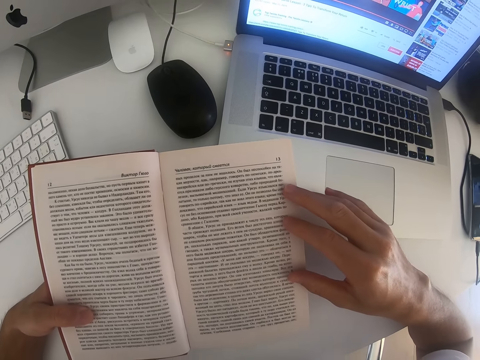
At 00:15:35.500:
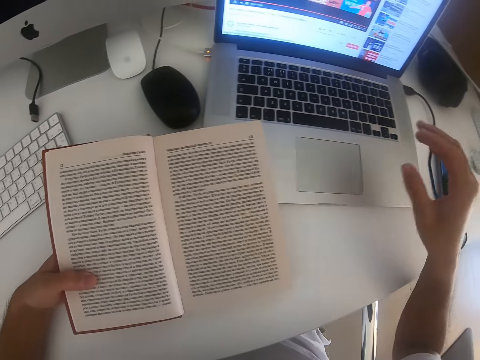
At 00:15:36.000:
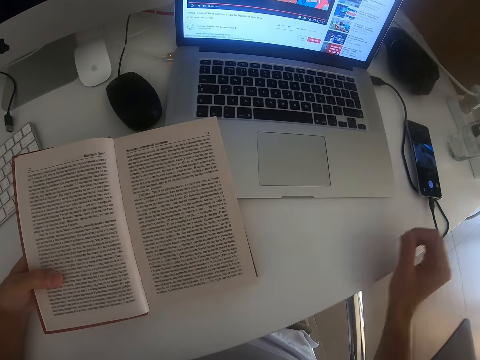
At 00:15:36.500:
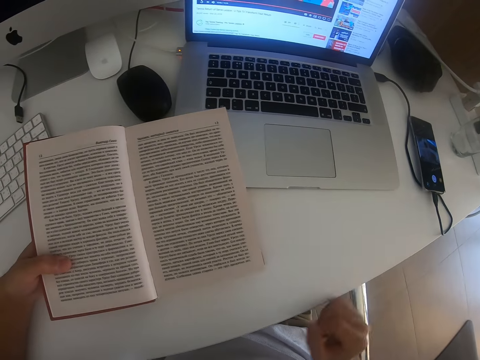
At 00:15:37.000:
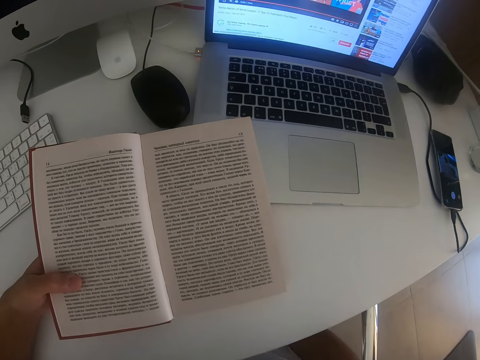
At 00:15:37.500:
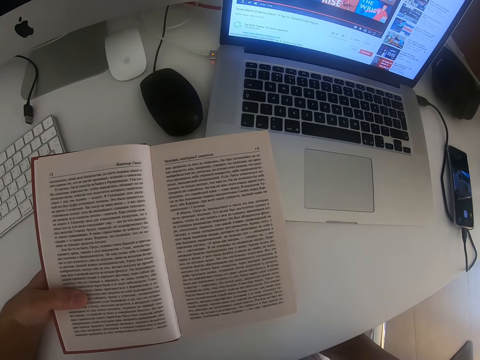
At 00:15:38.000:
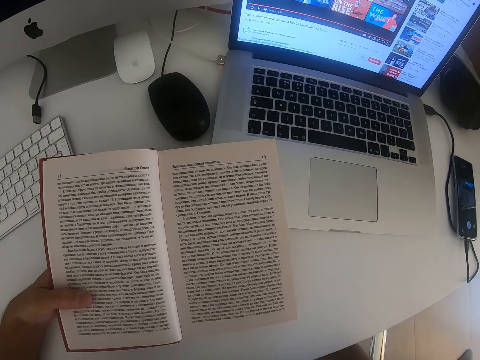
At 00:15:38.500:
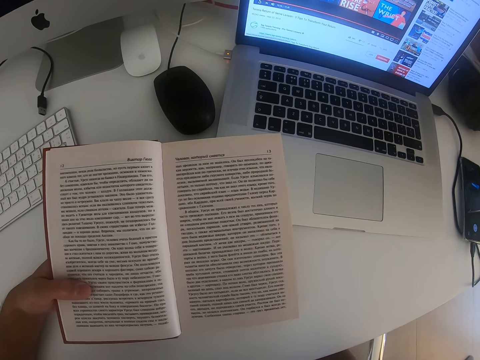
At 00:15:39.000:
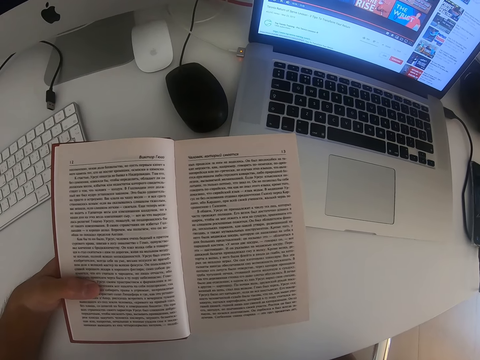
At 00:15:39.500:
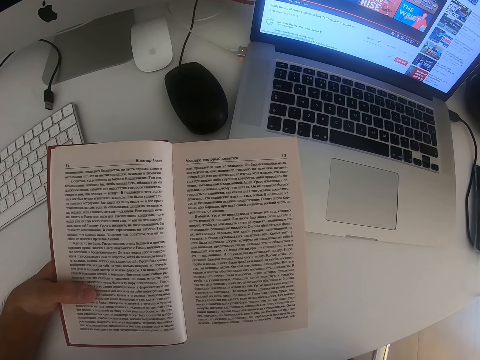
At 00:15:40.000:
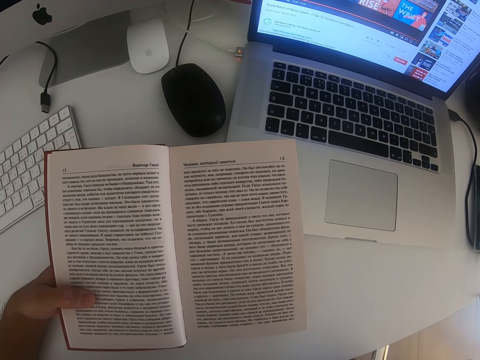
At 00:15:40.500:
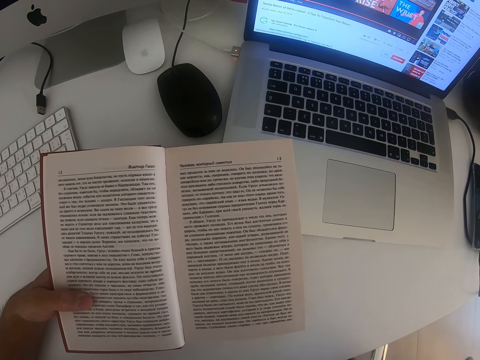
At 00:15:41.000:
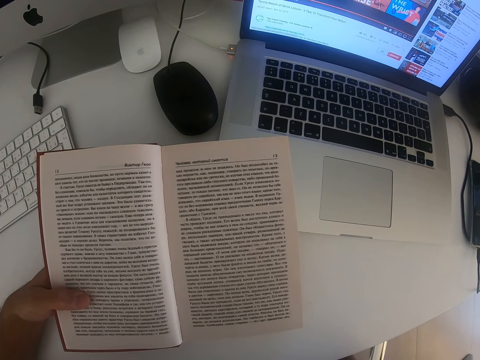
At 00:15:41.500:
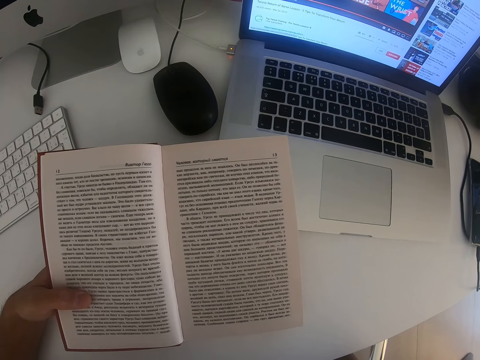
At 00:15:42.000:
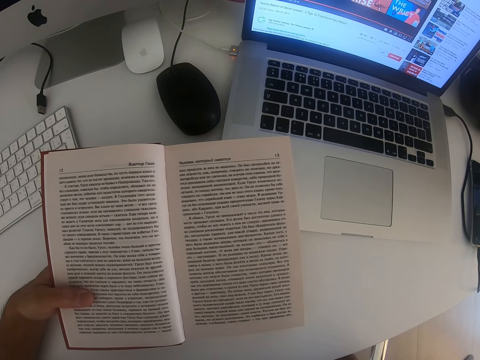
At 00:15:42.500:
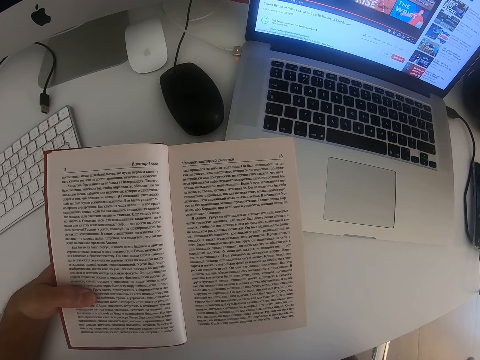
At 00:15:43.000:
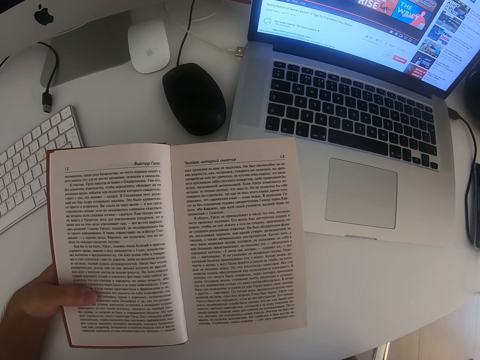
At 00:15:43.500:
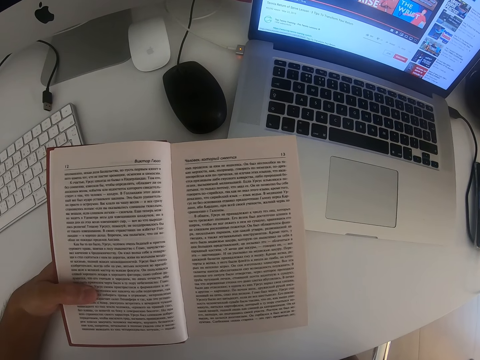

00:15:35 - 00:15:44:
The camera wearer moves his hands. He withholds his right hand from the book. He places his right hand on the table. He lifts up his hand from the table. He reads a book.

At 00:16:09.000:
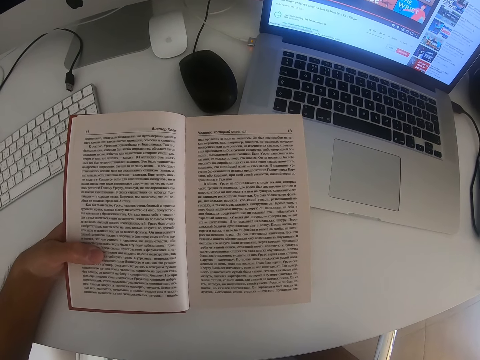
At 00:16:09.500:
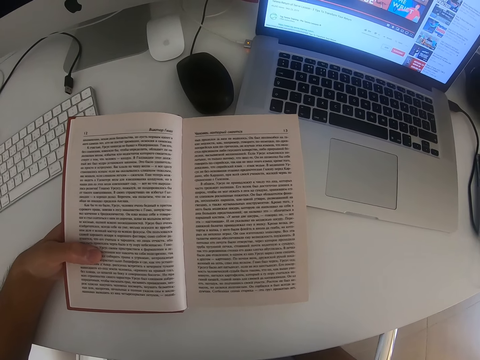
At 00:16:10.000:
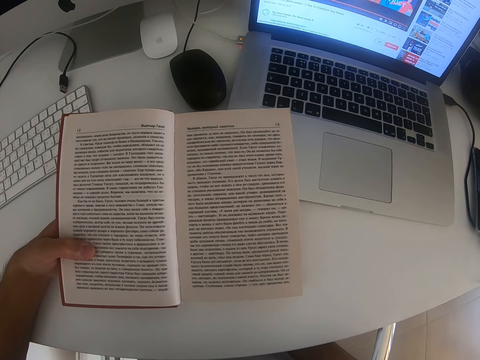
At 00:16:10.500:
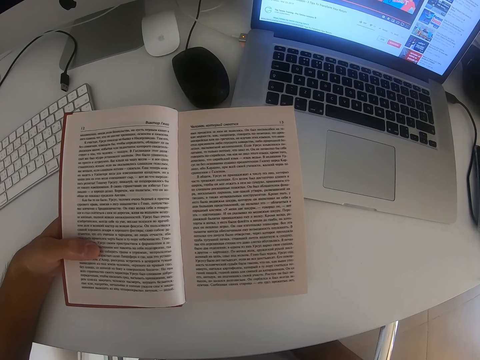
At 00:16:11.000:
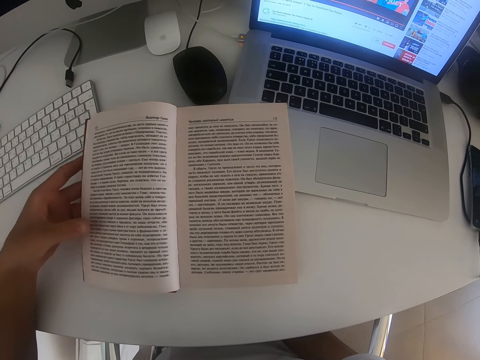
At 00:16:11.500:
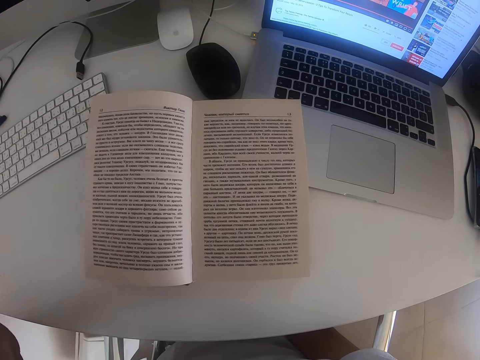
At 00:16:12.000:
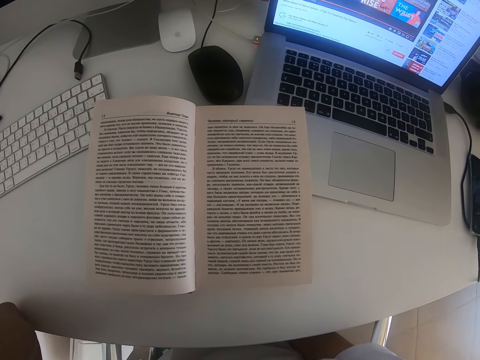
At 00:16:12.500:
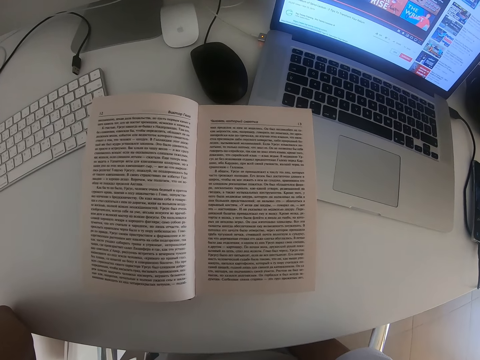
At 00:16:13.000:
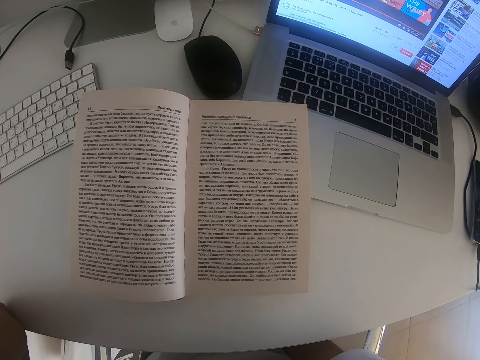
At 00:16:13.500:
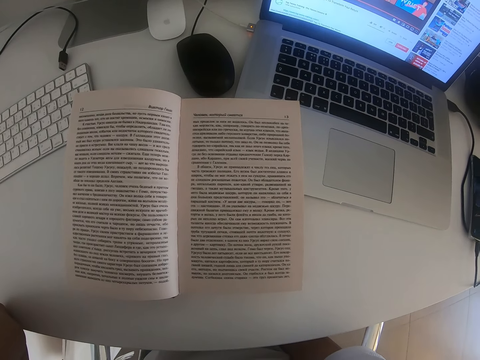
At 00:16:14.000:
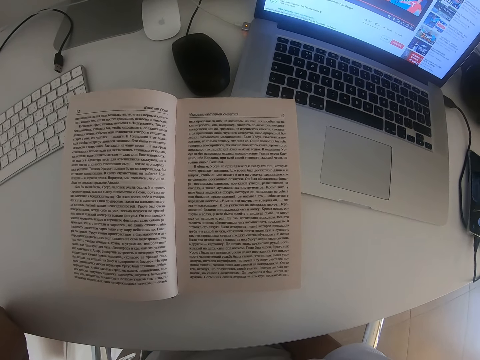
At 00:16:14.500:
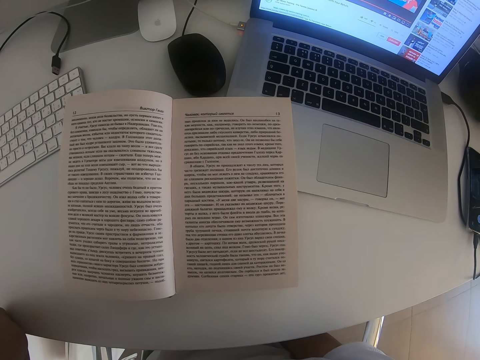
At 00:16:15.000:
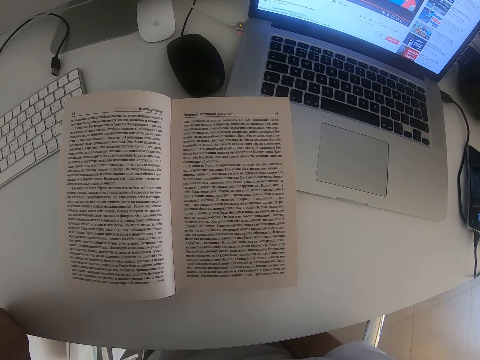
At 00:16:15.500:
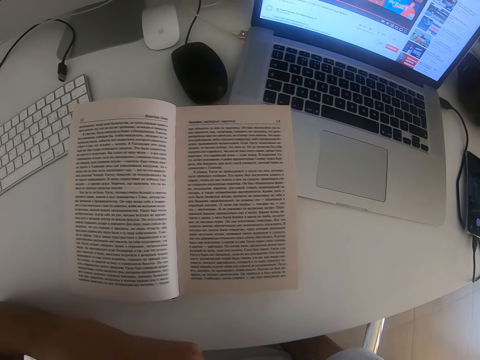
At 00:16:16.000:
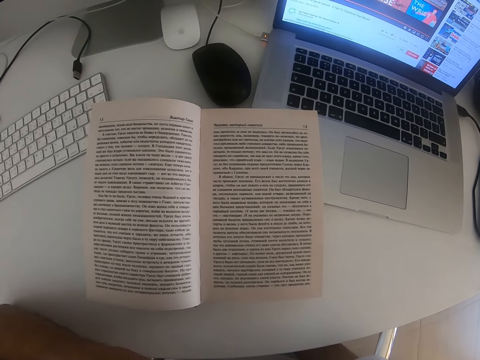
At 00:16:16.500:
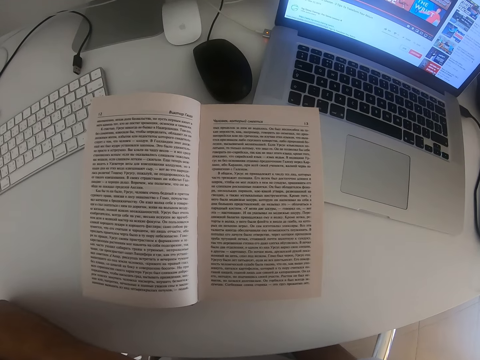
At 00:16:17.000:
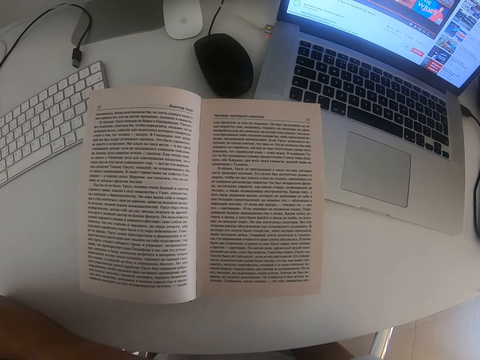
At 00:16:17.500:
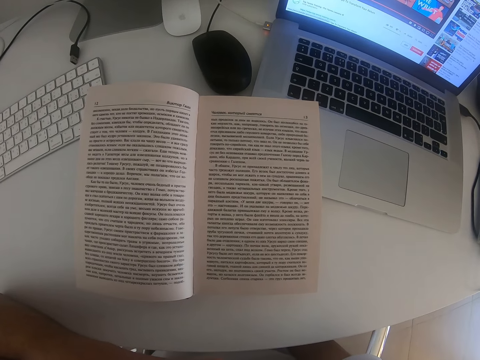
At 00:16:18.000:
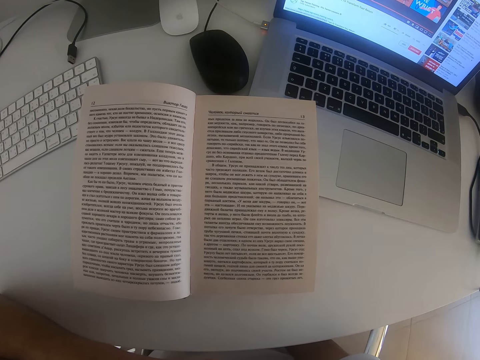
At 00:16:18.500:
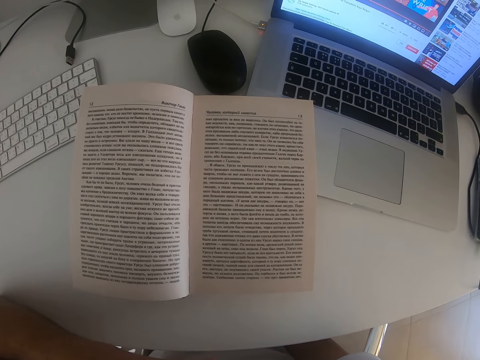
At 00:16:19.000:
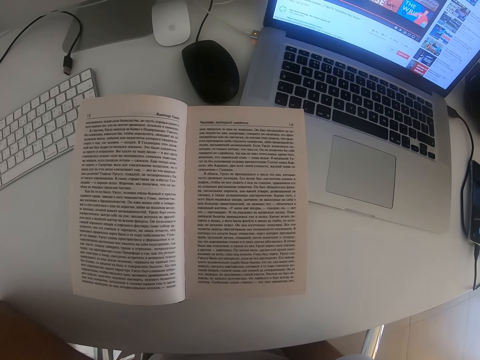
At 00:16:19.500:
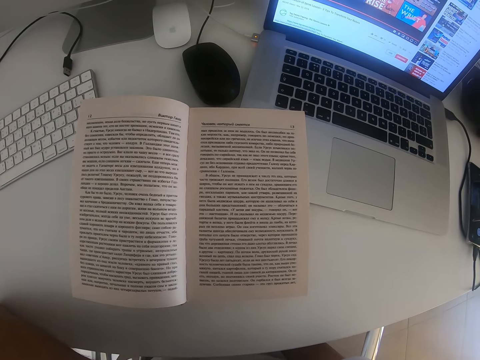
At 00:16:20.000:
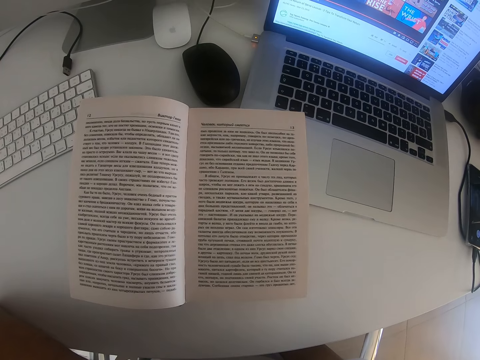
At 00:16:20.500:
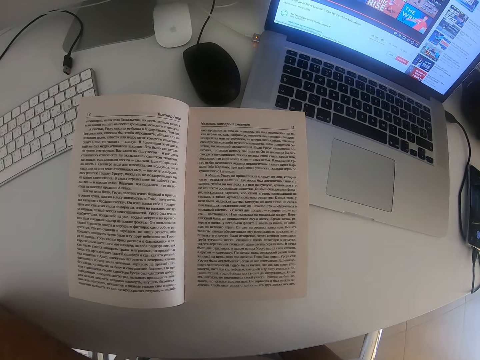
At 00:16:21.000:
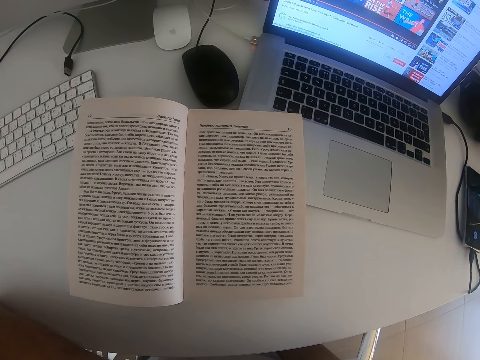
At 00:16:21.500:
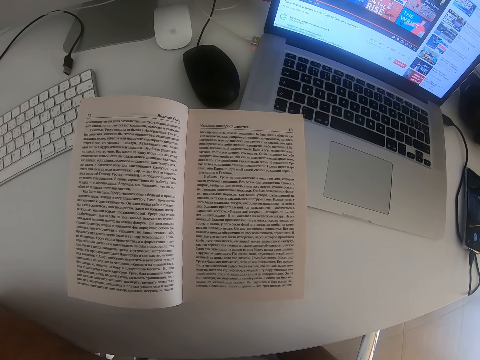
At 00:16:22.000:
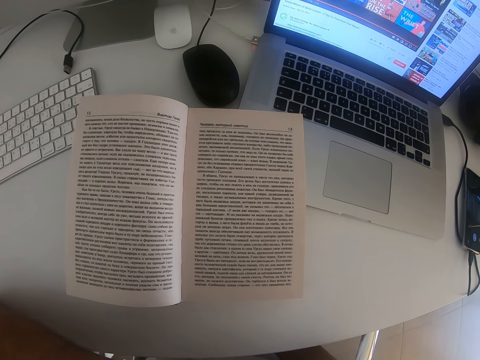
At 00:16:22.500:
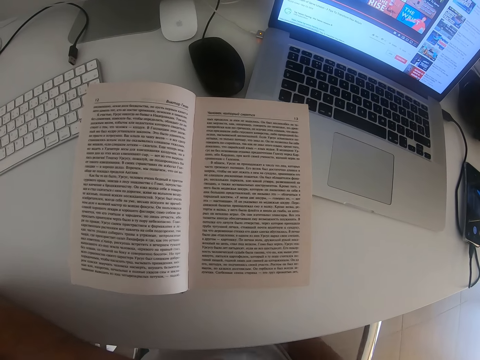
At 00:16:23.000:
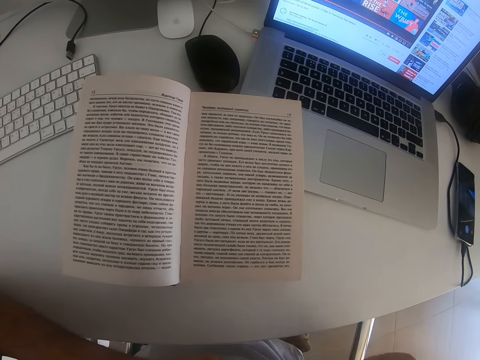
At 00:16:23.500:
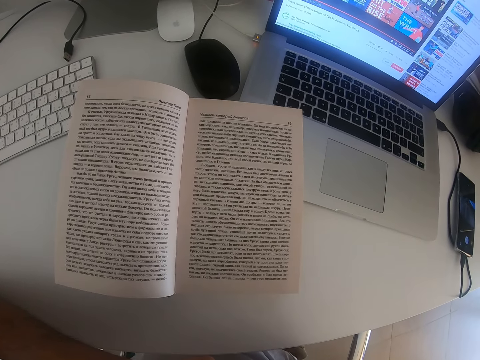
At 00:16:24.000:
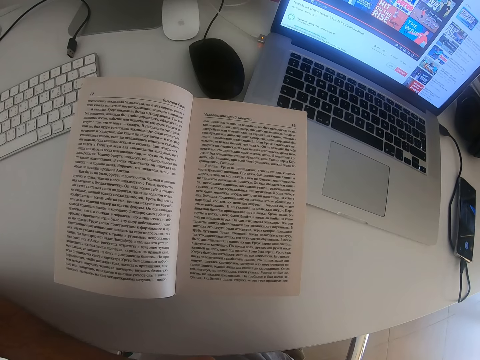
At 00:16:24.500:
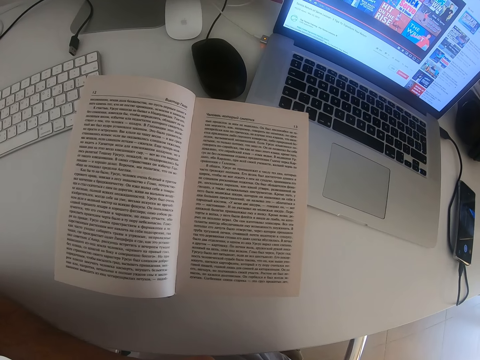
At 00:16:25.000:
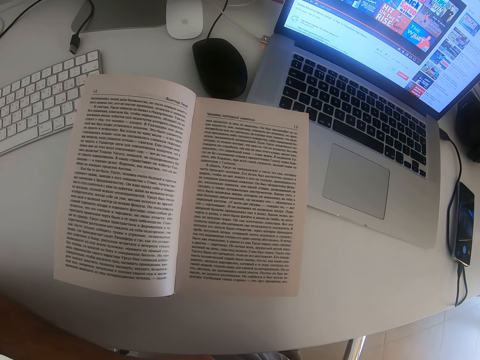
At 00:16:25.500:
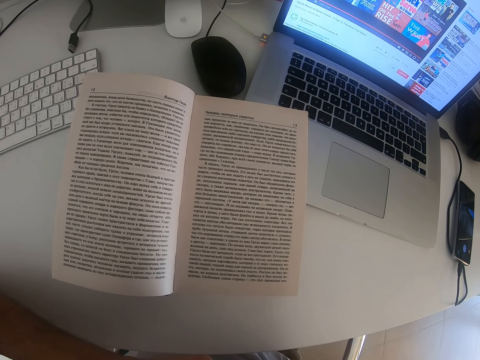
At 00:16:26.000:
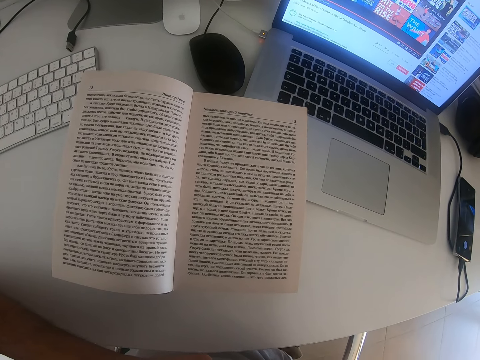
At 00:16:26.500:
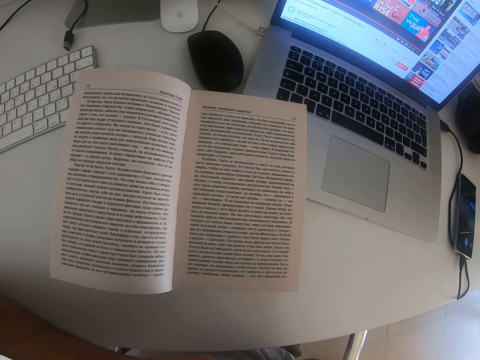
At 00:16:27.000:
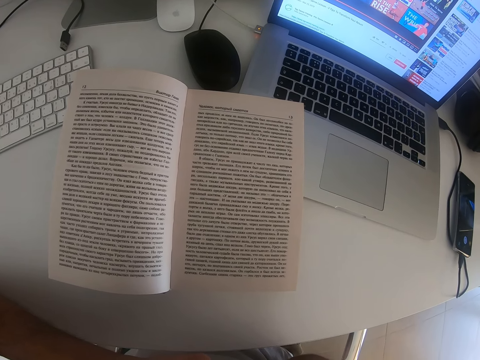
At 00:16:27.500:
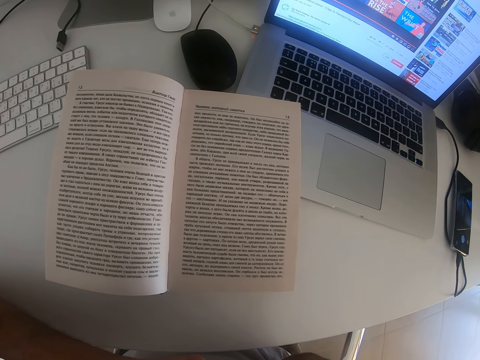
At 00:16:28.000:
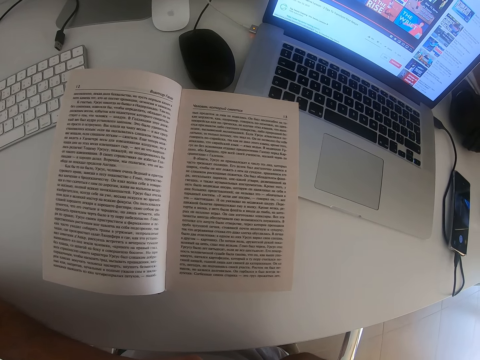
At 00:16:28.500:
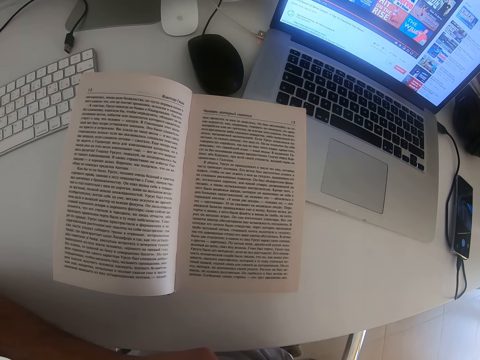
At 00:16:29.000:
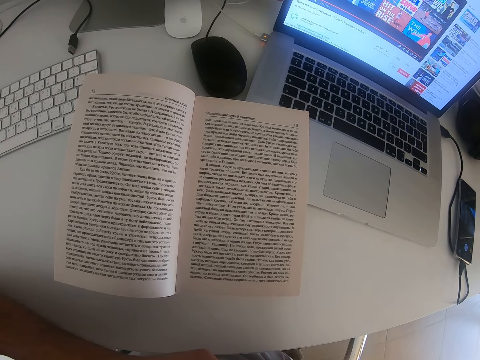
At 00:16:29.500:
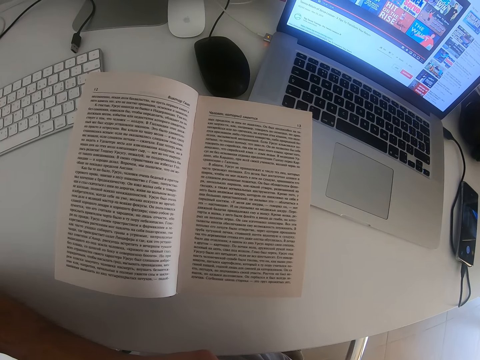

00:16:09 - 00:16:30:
The camera wearer raises his left hand. He moves his hands. He reads a book. He moves around the hand. He reads the book. He moves his hands. He reads the book.
